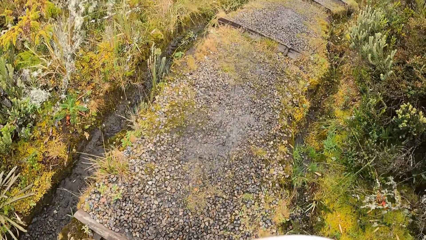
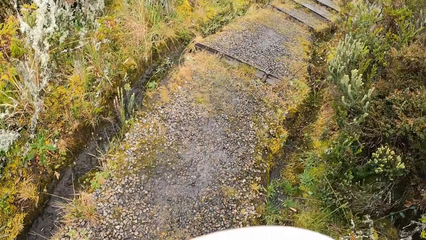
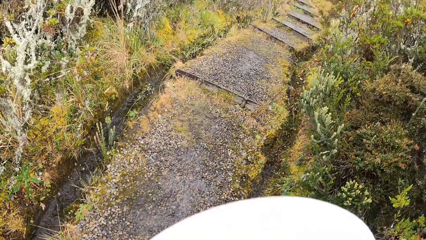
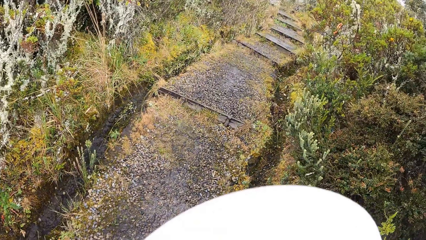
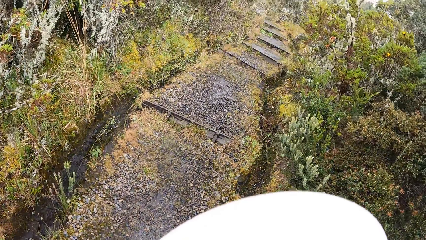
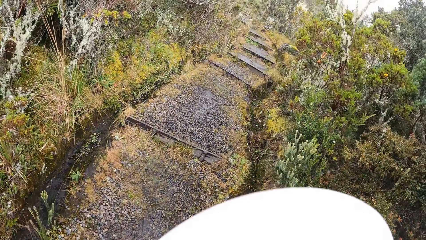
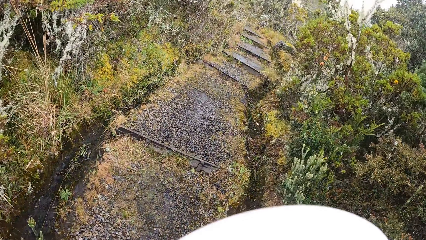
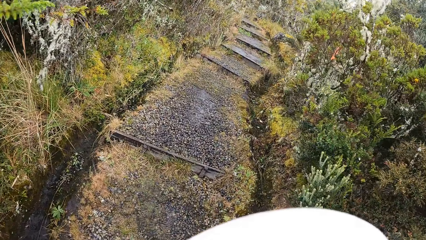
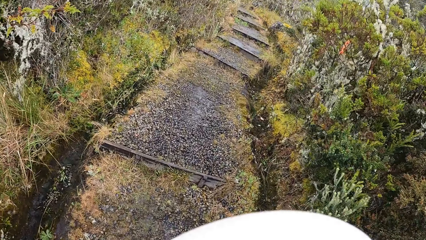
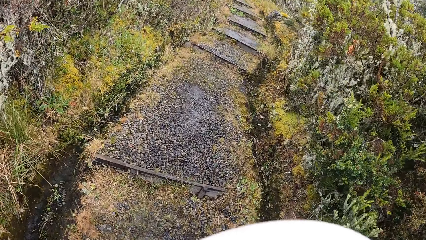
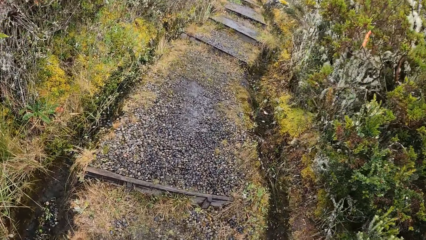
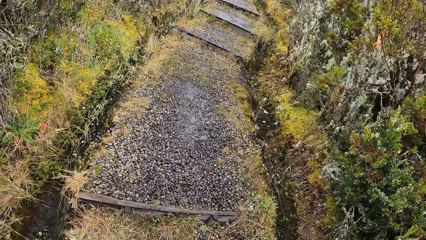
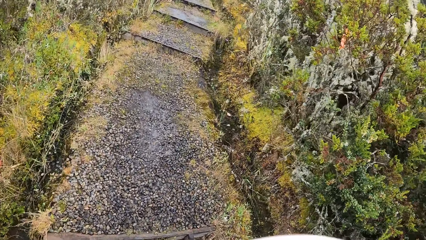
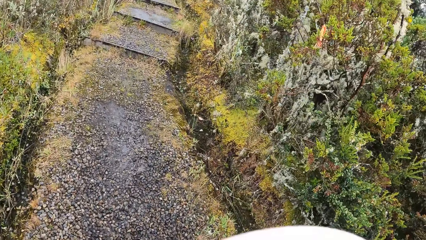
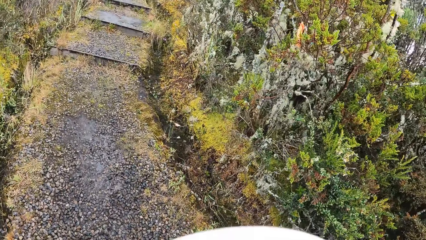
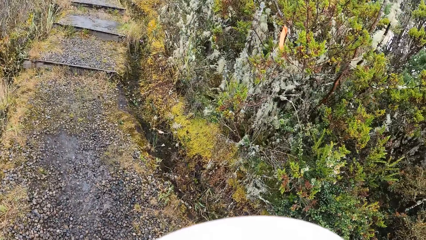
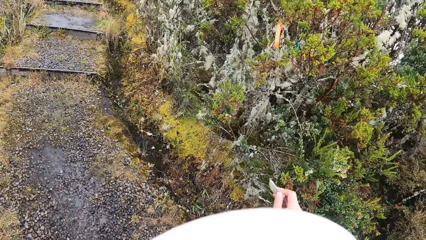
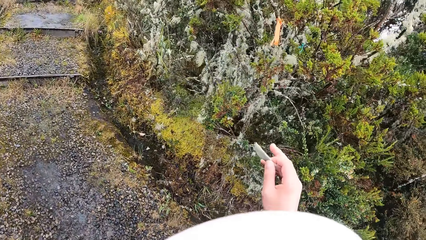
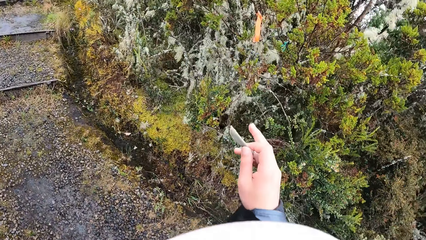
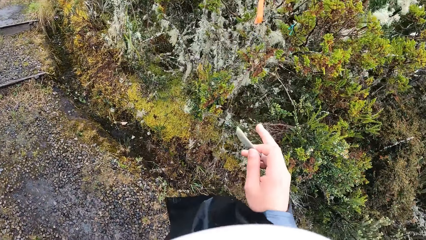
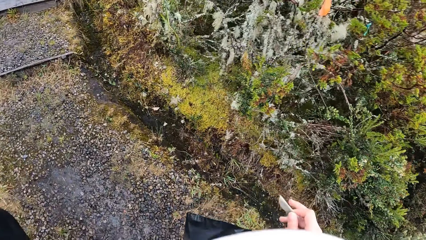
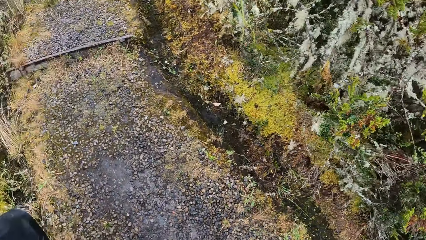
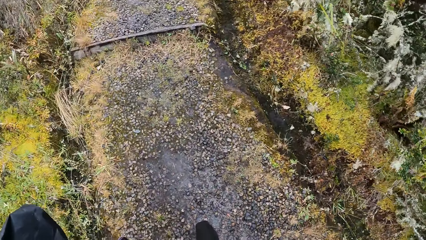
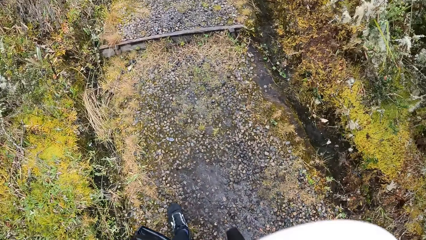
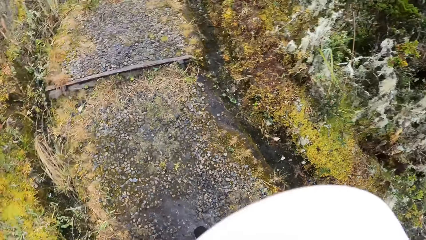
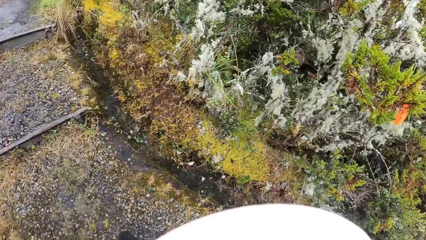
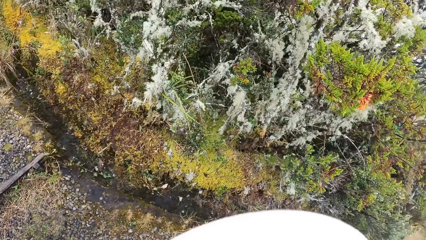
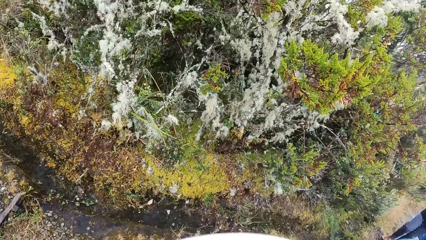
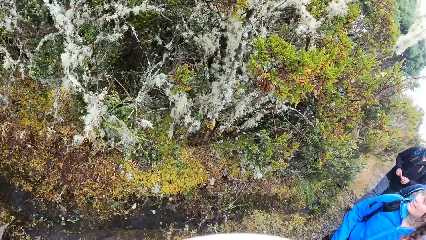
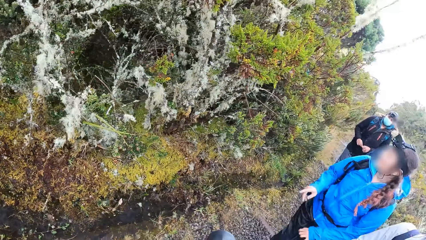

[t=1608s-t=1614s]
The camera wearer climbs up a flight of stairs. They walk around.

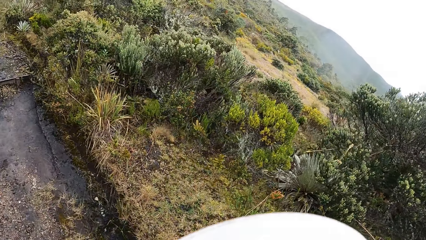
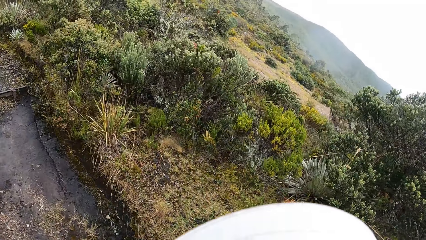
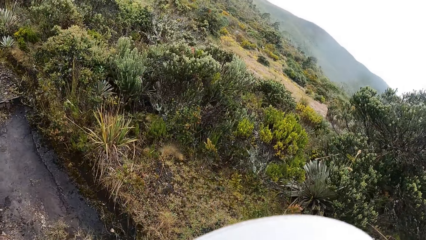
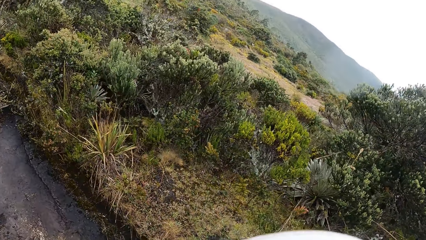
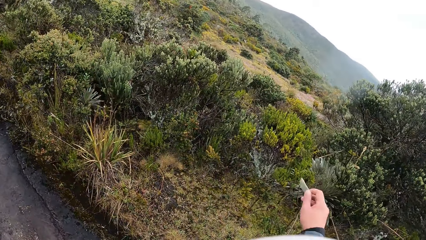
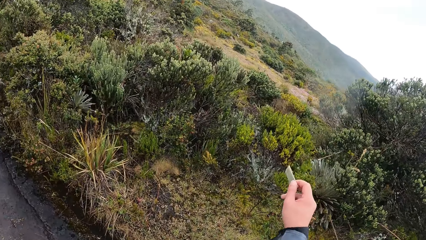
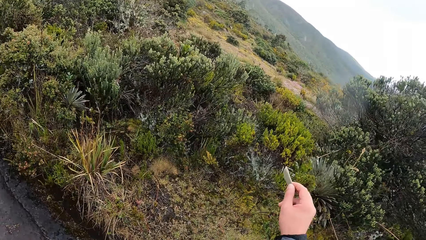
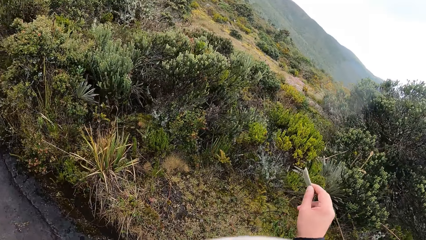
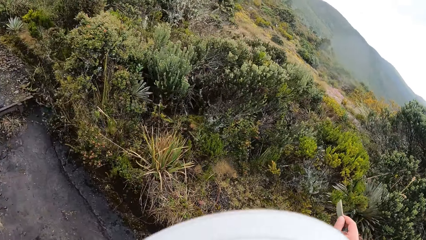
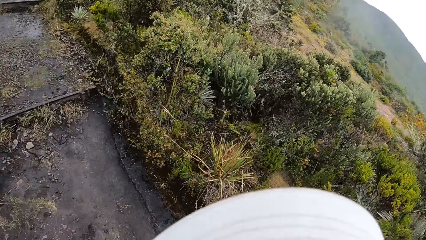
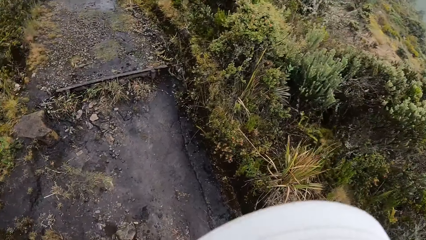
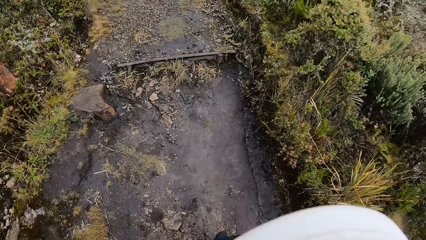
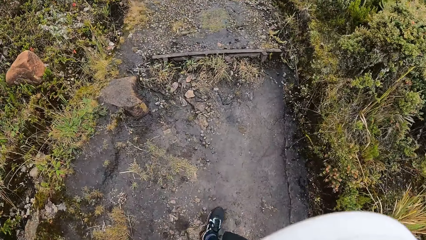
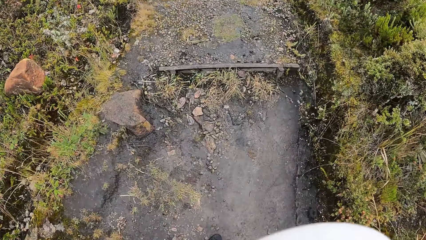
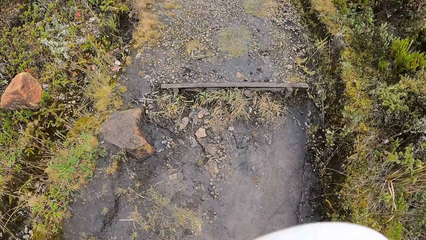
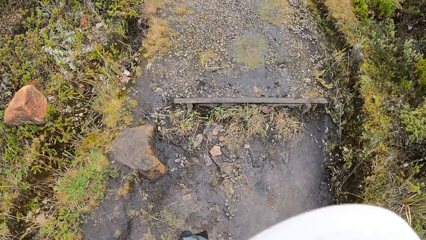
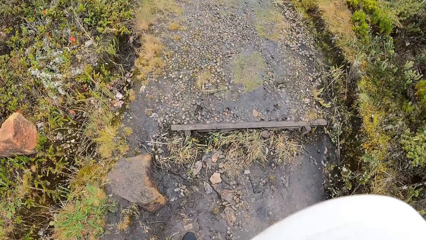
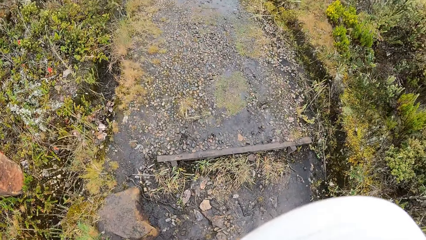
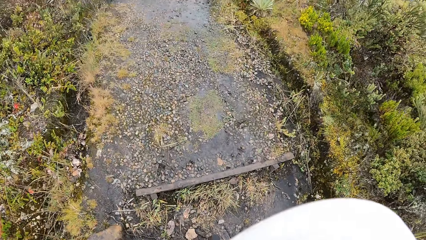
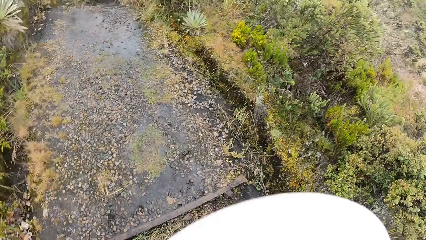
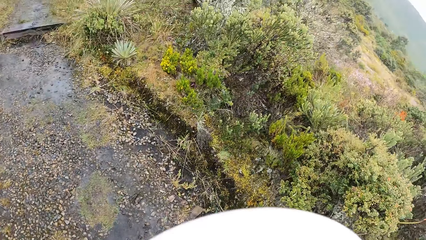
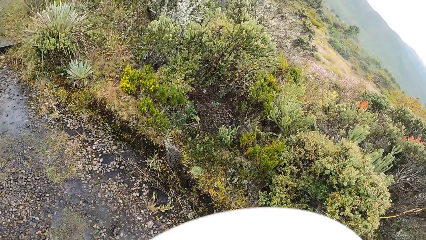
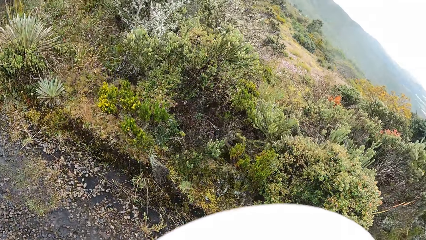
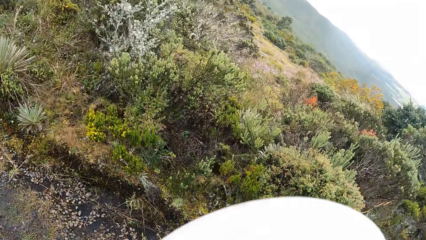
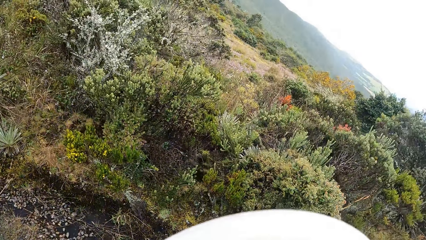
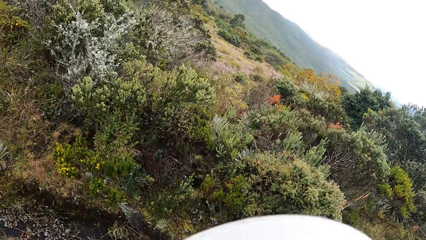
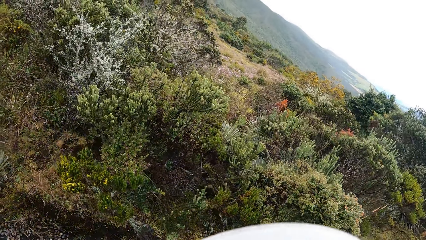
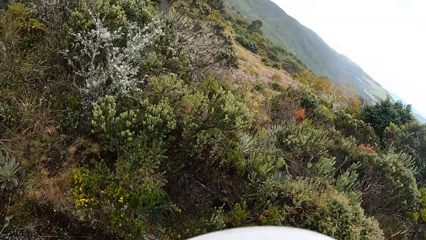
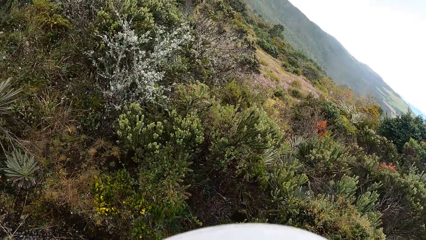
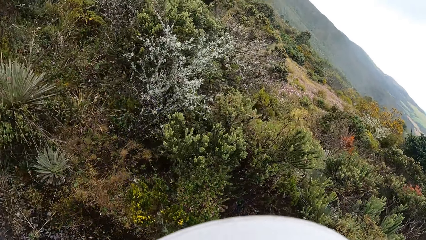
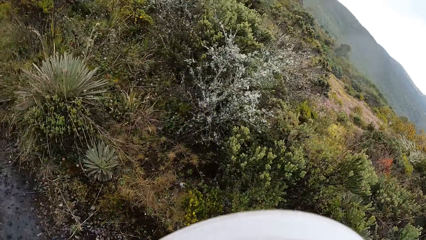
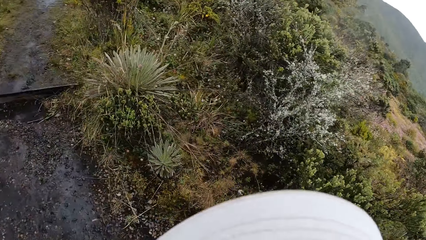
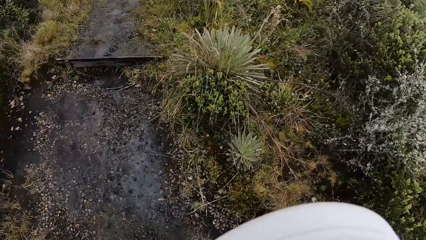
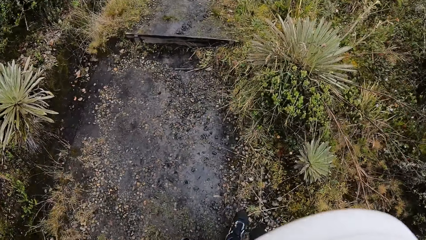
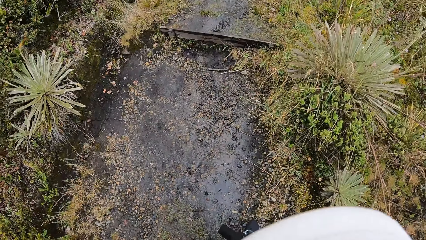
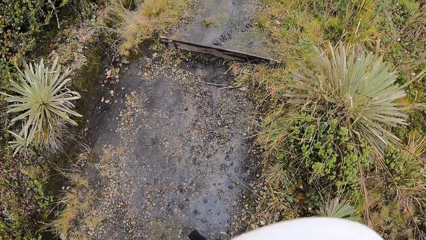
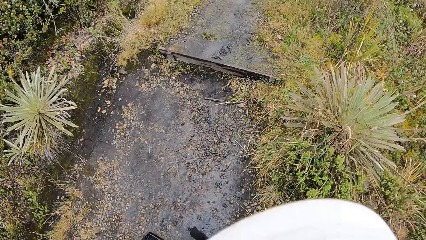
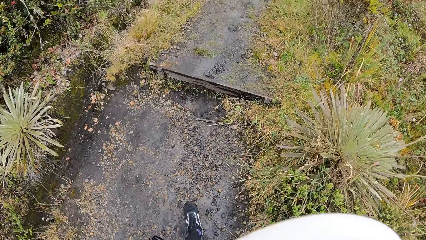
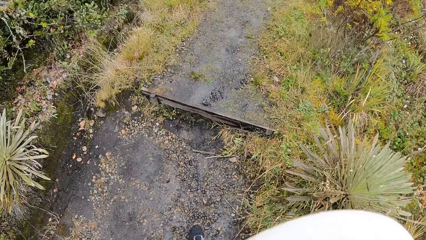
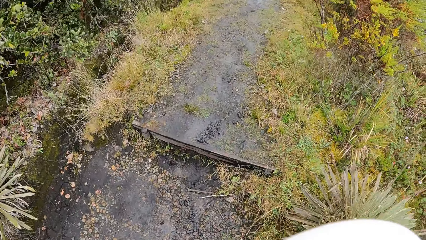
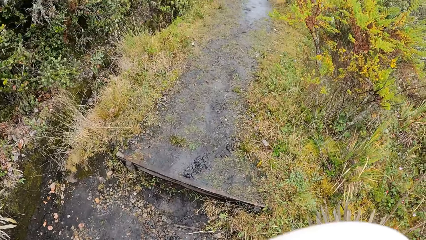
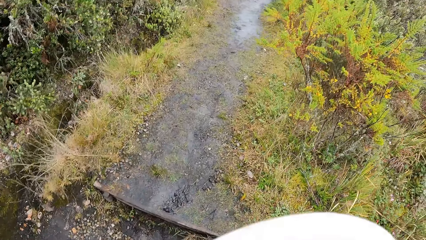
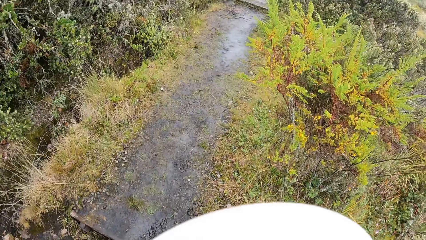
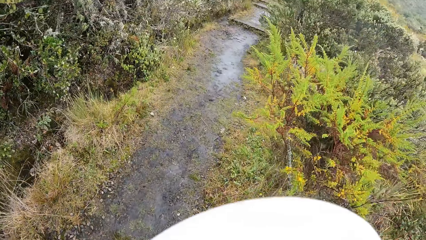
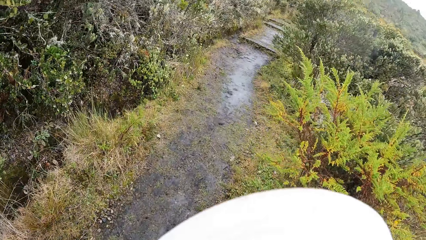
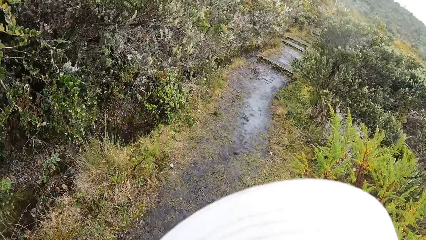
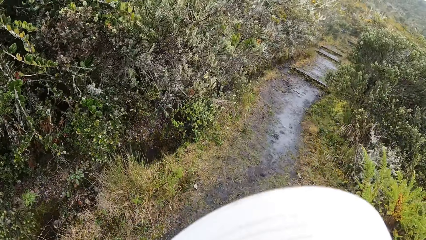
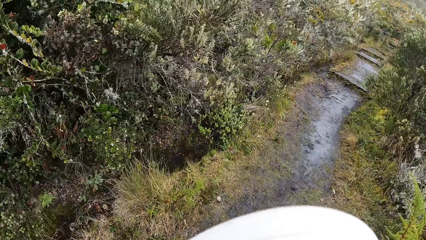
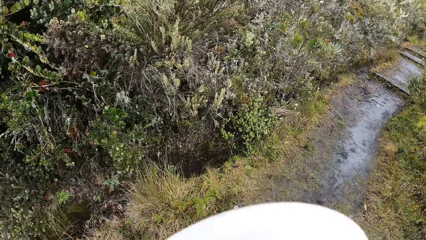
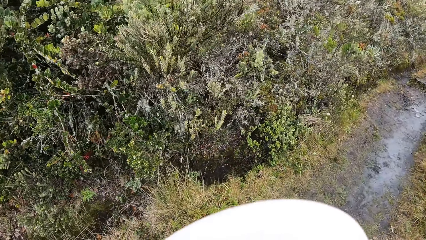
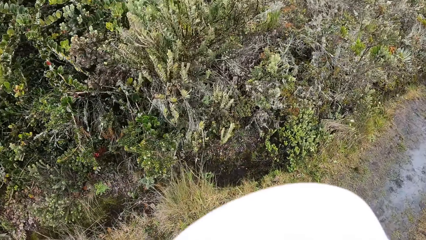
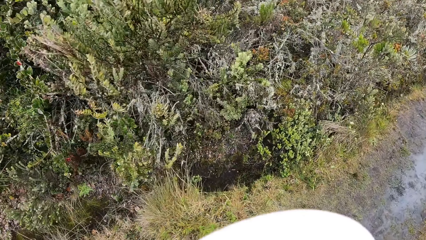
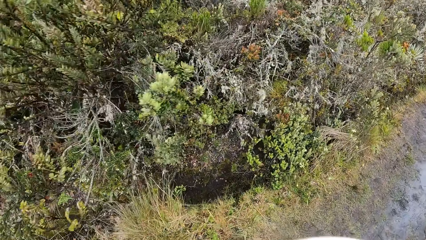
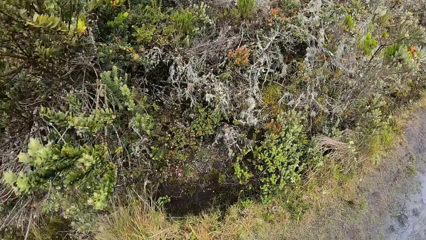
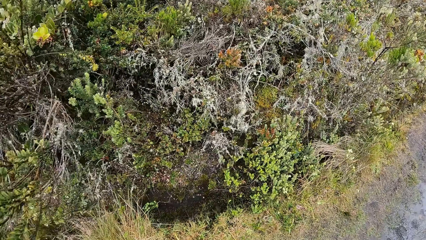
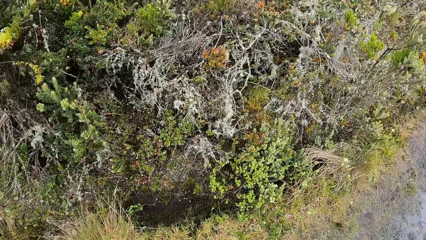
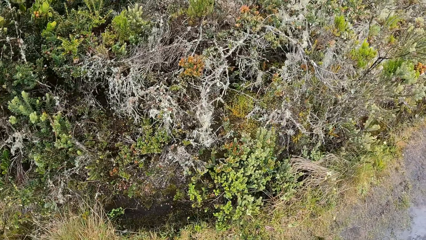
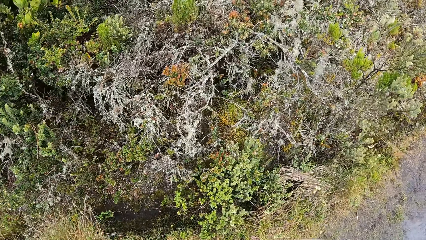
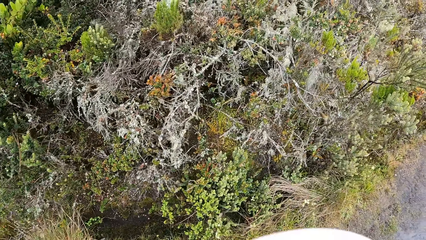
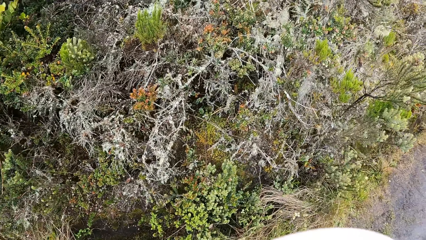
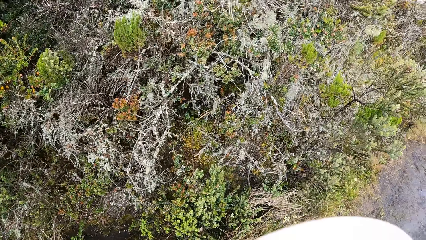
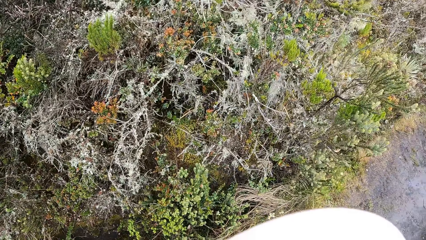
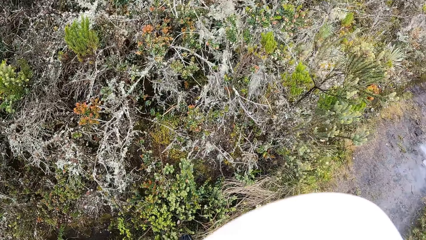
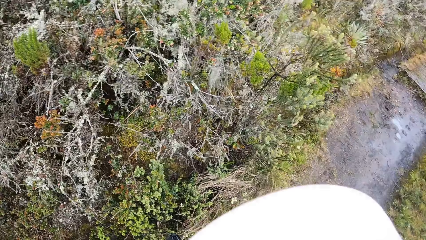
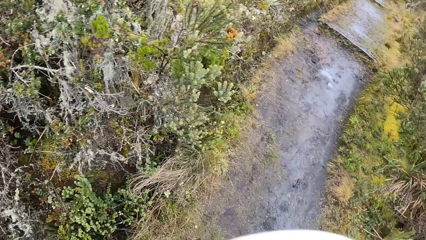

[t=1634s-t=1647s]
The camera wearer walks up the path.
